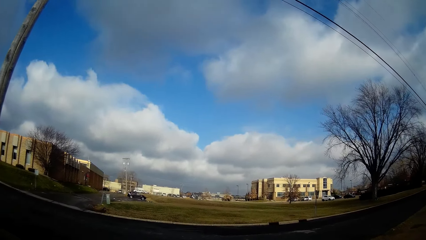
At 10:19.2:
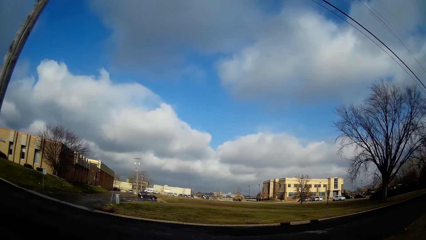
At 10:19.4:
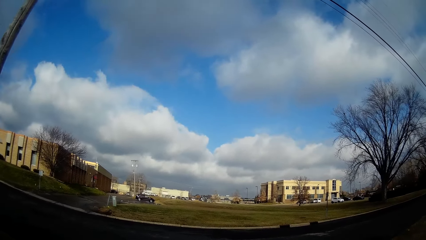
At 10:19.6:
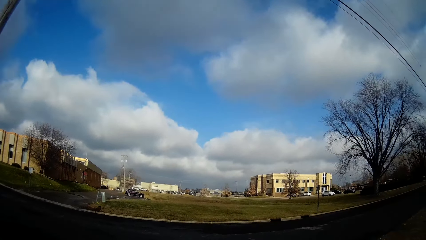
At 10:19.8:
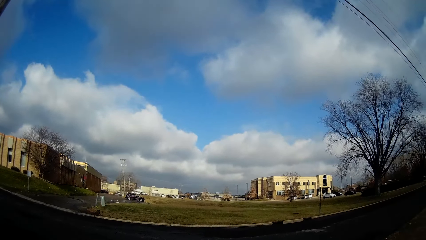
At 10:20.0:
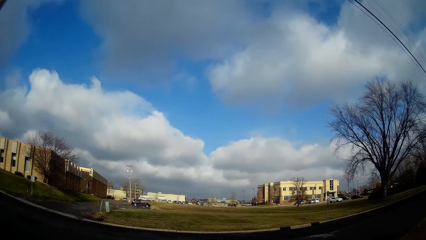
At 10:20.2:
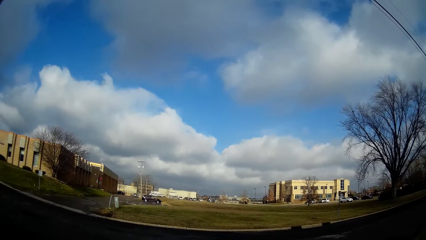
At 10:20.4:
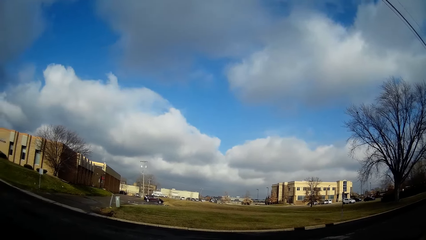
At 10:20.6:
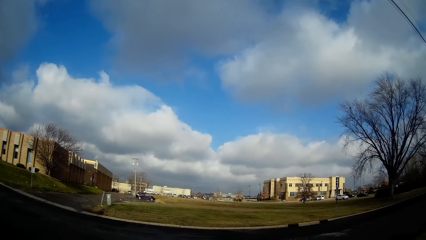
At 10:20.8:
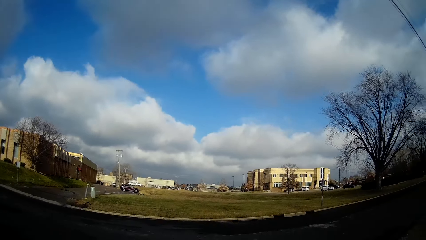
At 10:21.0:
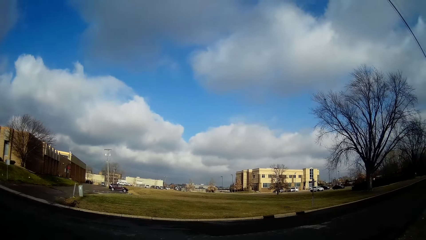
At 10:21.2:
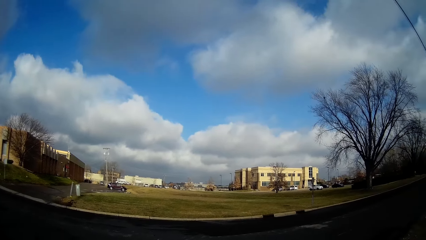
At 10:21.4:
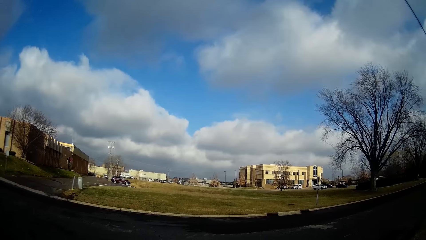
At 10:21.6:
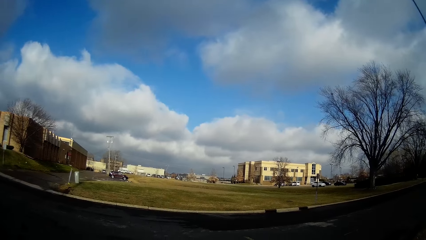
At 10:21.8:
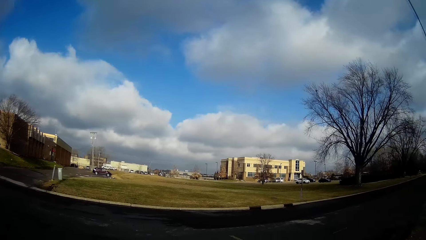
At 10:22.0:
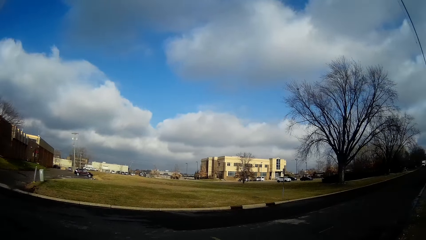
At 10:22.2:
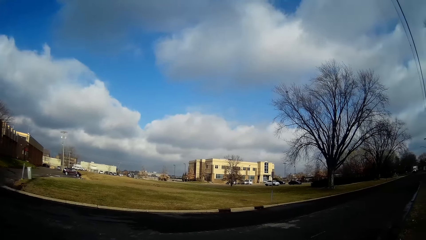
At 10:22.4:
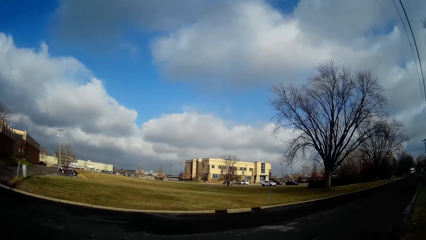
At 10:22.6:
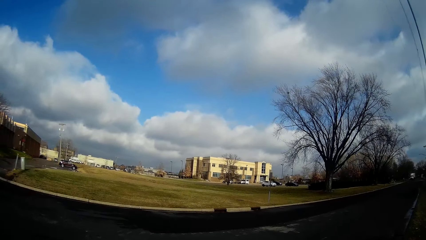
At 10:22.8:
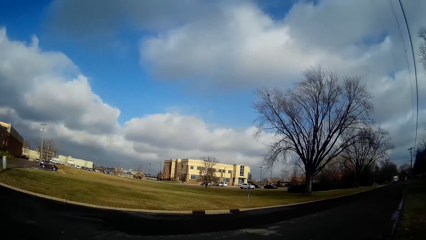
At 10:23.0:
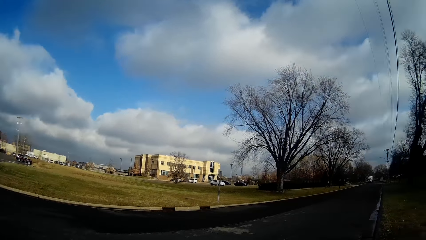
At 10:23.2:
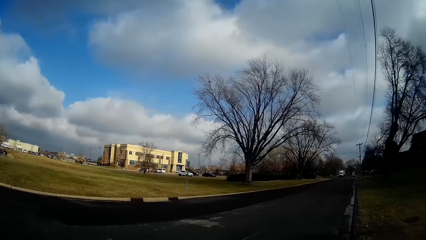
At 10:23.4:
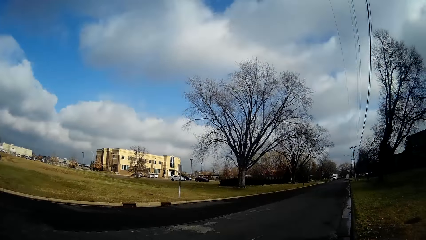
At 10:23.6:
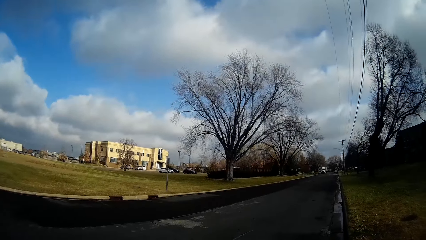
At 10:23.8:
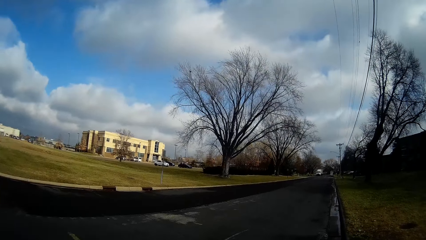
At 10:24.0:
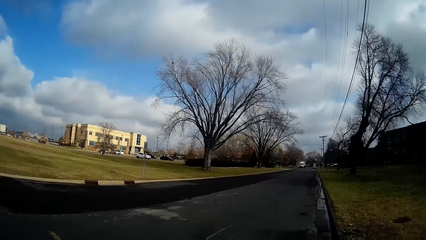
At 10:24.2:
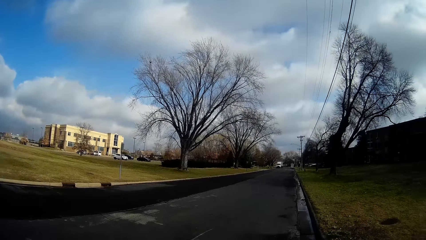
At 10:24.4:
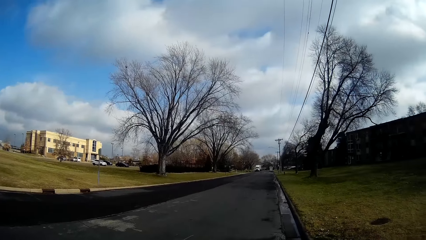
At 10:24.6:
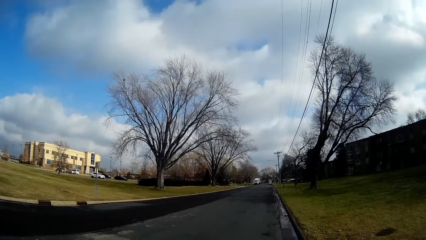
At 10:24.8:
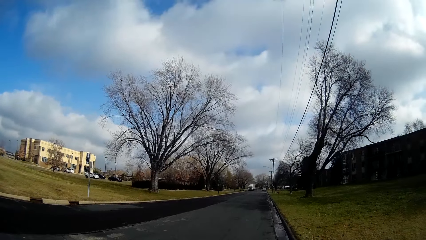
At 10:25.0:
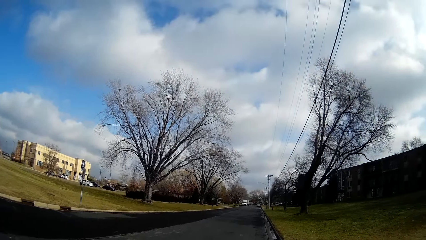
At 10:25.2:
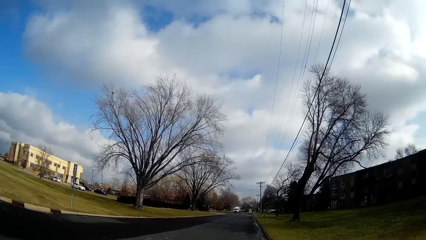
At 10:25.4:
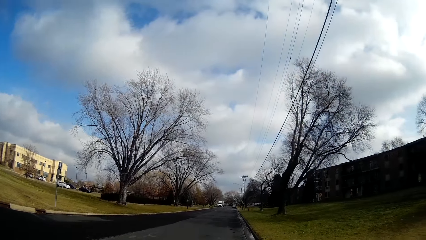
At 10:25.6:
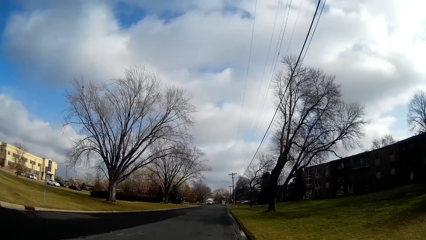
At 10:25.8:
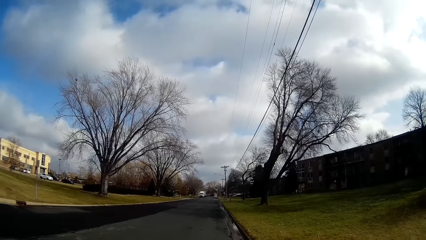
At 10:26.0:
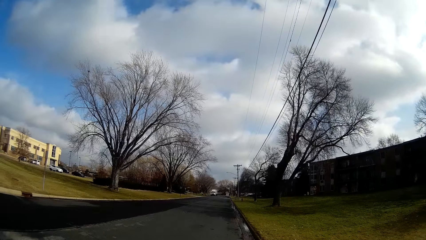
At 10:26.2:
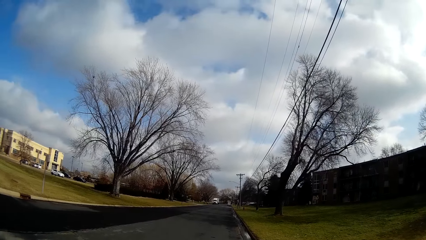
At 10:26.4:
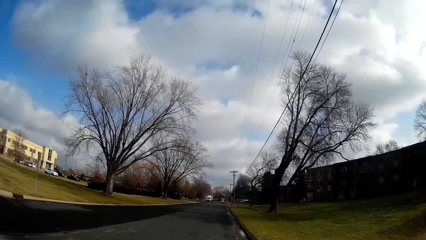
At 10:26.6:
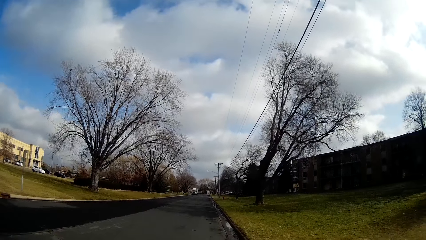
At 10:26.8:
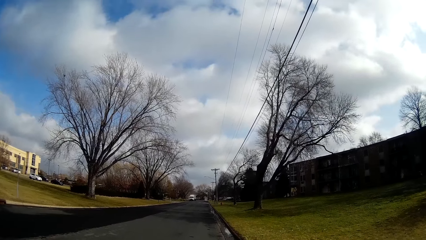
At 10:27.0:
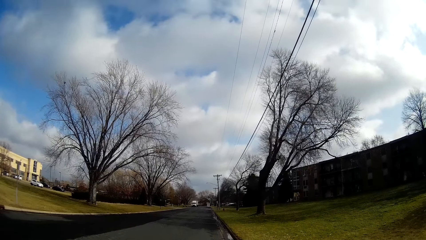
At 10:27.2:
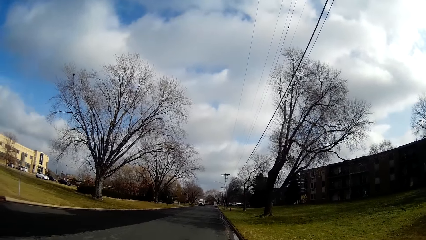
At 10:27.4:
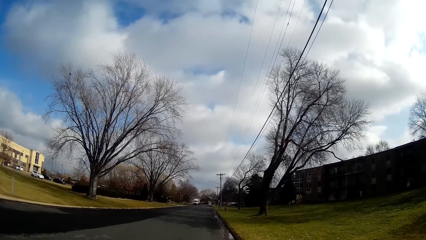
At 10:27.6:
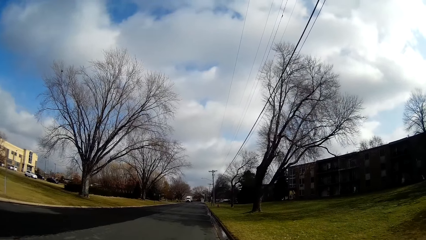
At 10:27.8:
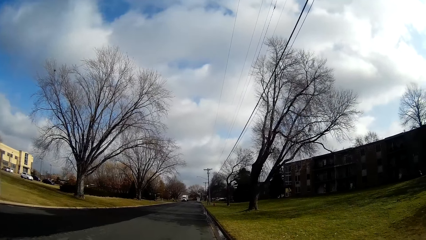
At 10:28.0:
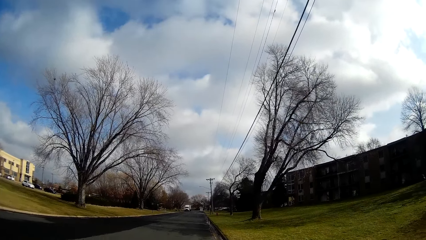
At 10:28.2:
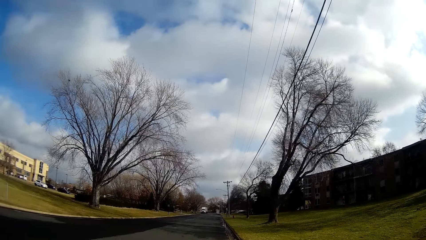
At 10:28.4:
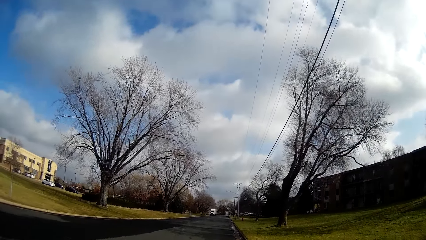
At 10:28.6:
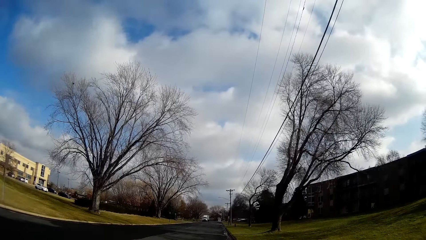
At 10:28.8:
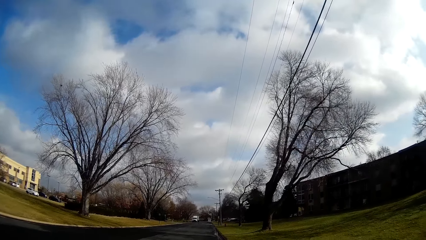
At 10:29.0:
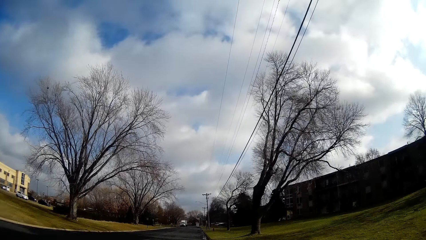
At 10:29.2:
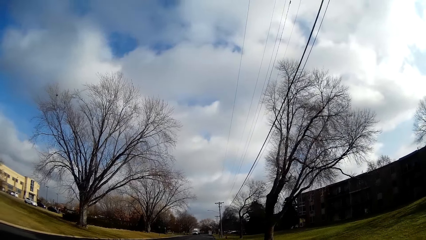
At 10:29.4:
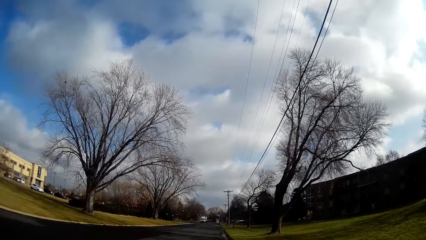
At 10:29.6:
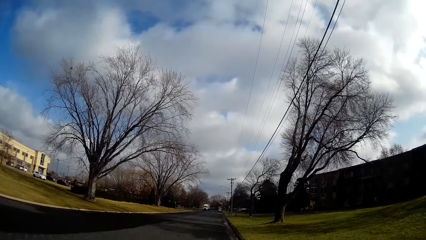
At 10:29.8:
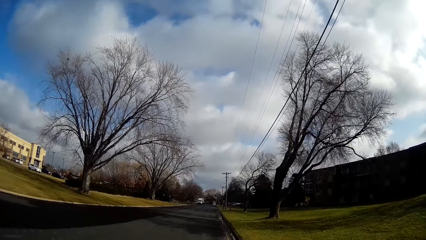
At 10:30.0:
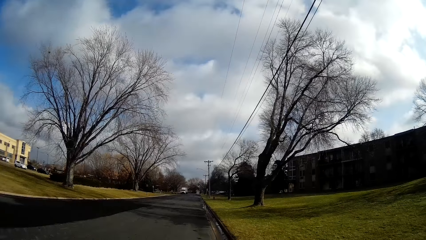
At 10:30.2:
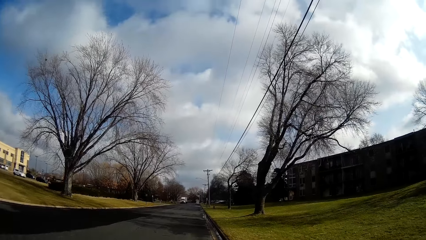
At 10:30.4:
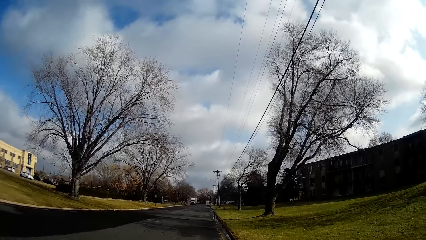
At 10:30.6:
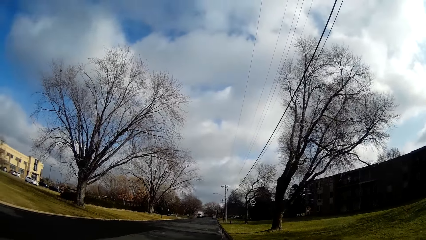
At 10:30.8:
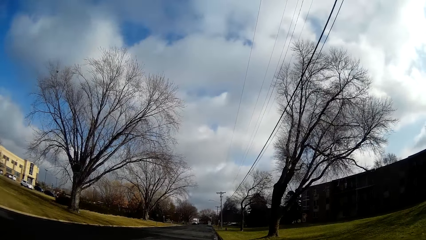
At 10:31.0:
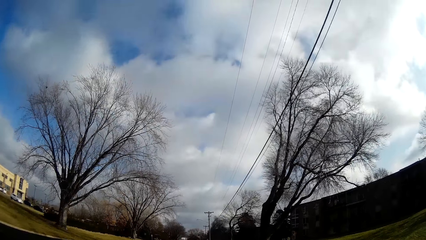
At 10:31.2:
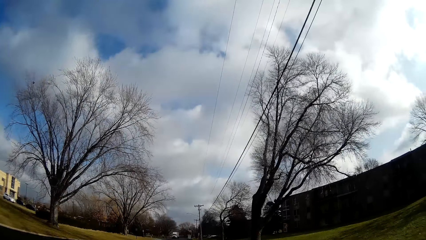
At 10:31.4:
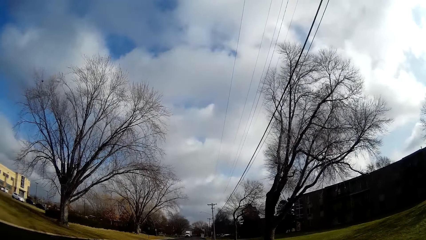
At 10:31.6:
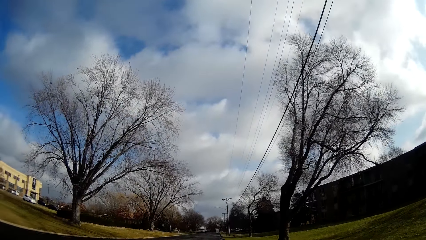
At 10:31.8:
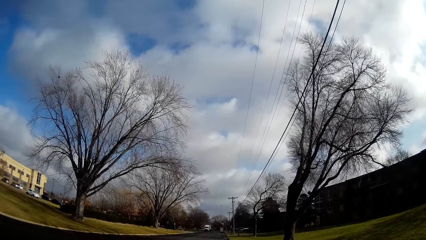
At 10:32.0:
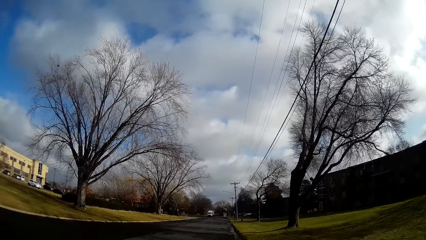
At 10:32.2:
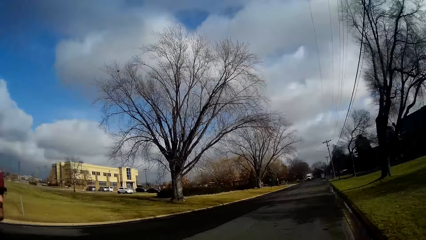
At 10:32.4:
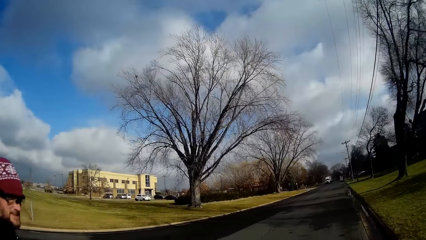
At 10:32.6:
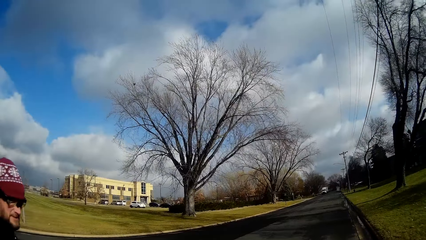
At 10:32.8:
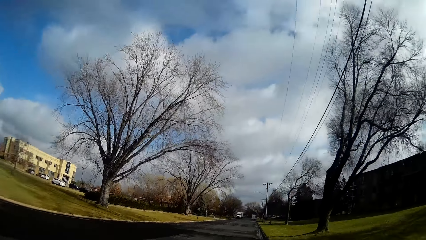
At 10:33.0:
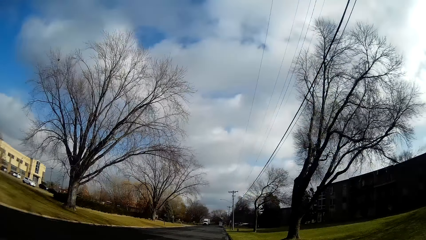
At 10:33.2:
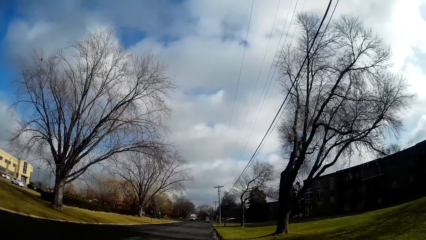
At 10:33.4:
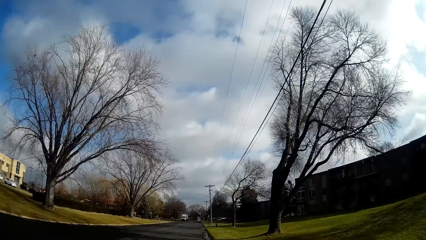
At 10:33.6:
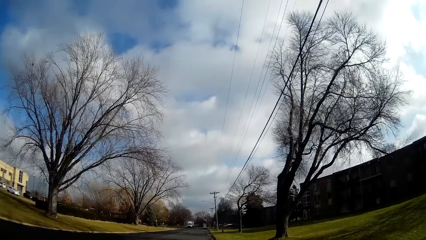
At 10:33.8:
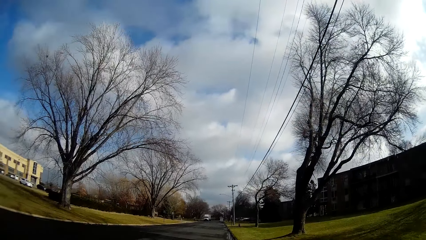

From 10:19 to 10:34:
The camera wearer looks at a man. They walk on the road.
